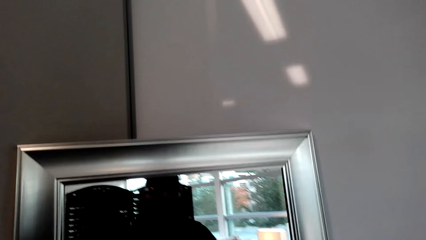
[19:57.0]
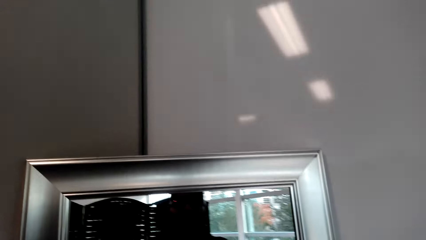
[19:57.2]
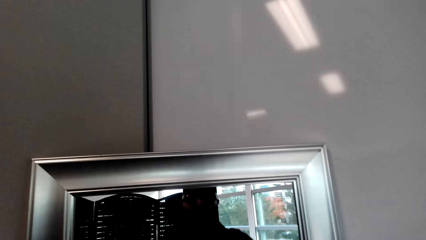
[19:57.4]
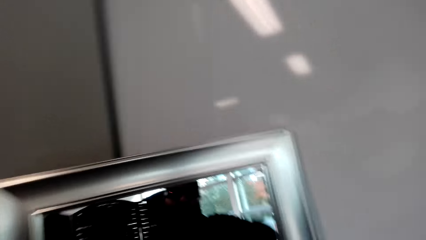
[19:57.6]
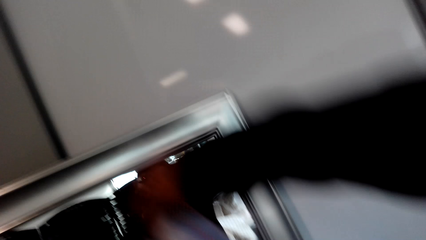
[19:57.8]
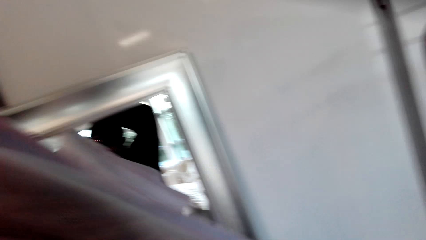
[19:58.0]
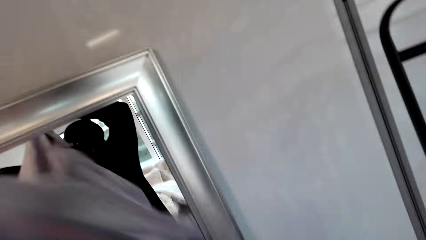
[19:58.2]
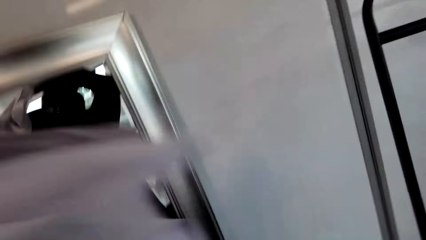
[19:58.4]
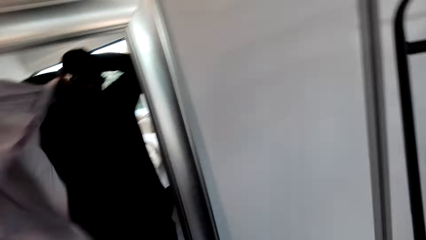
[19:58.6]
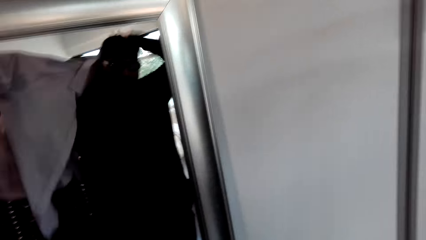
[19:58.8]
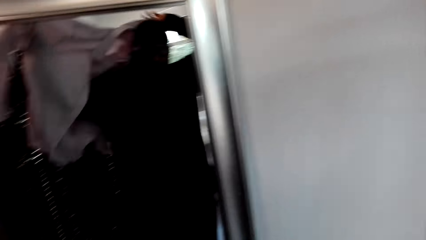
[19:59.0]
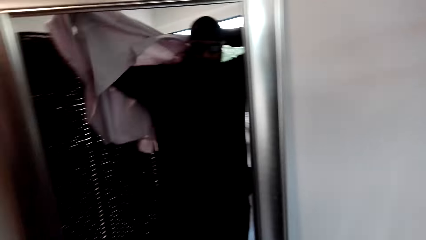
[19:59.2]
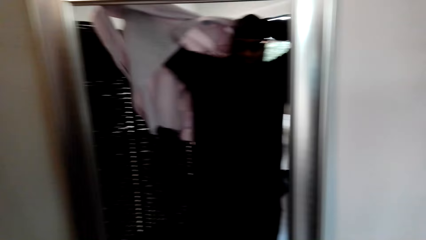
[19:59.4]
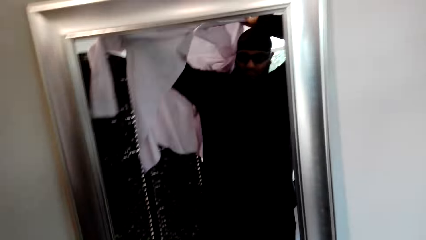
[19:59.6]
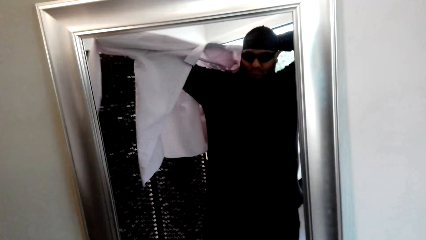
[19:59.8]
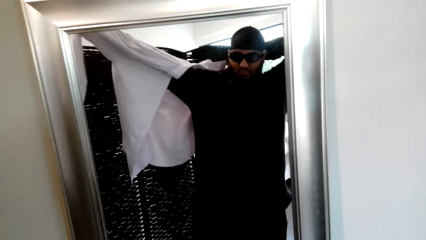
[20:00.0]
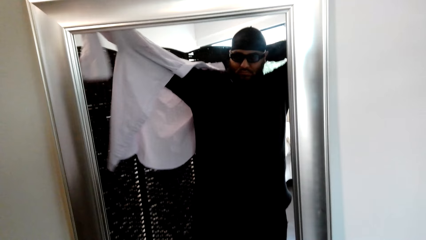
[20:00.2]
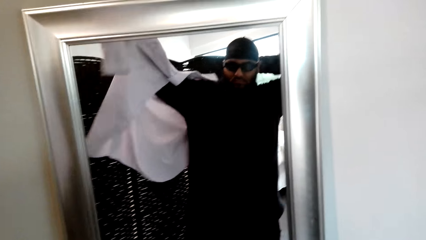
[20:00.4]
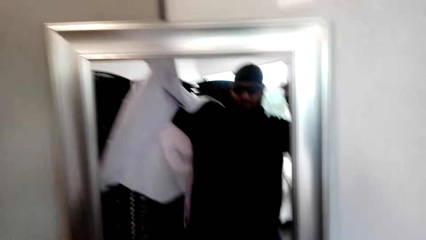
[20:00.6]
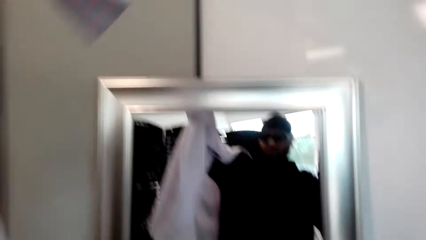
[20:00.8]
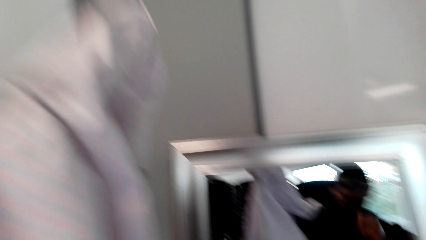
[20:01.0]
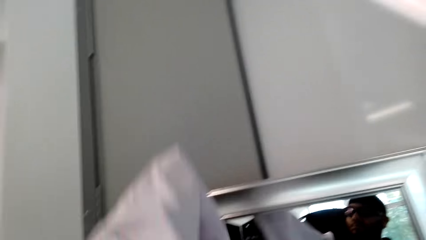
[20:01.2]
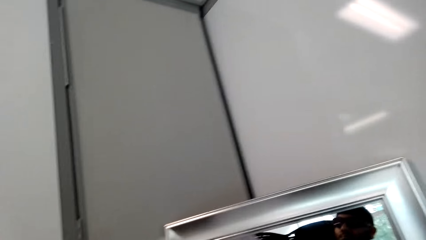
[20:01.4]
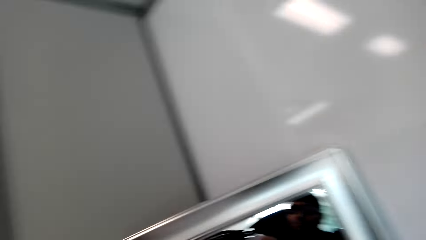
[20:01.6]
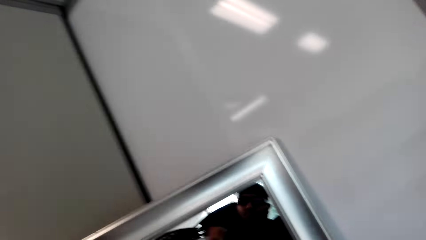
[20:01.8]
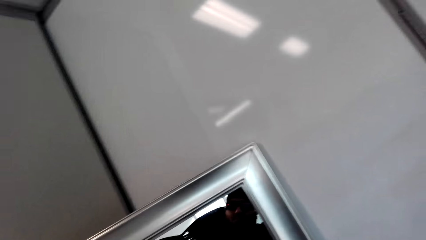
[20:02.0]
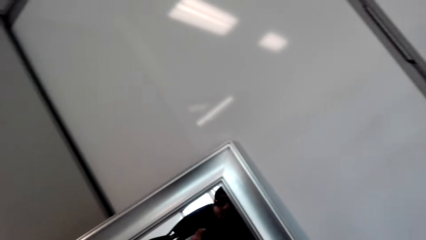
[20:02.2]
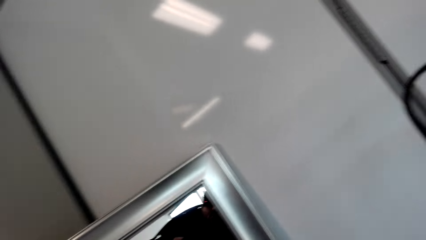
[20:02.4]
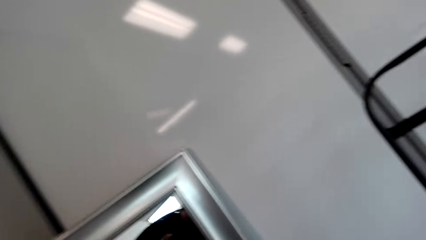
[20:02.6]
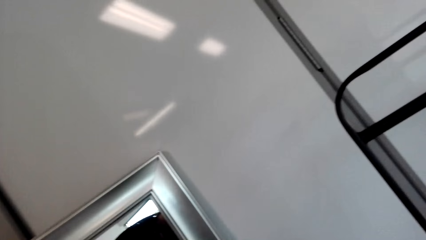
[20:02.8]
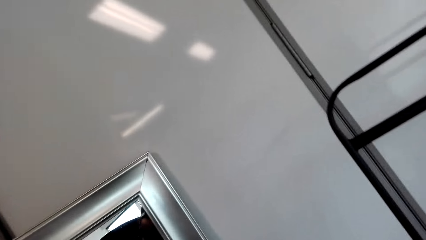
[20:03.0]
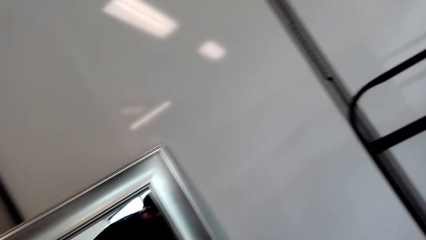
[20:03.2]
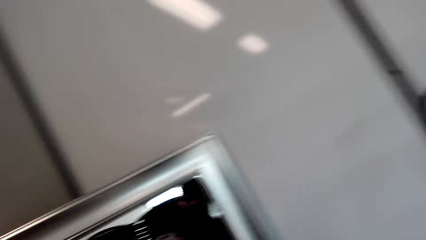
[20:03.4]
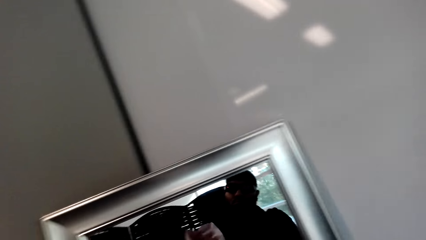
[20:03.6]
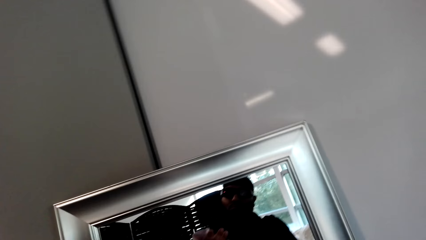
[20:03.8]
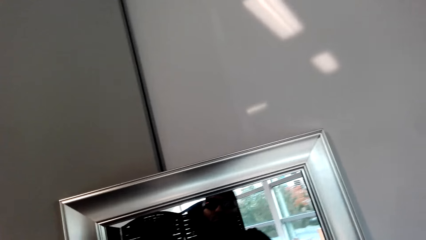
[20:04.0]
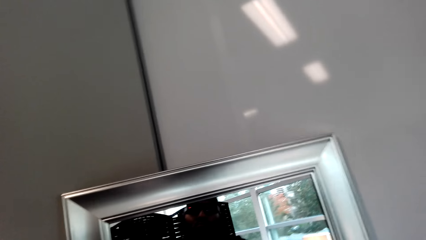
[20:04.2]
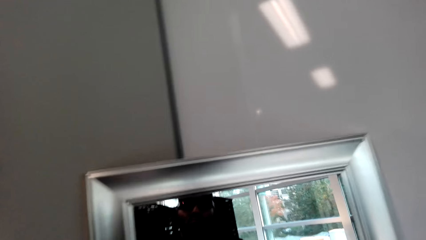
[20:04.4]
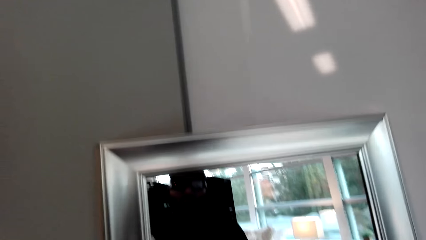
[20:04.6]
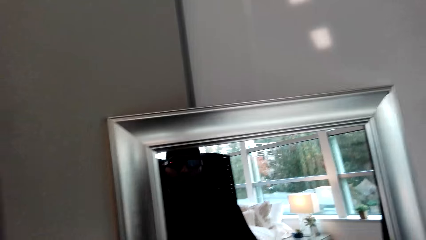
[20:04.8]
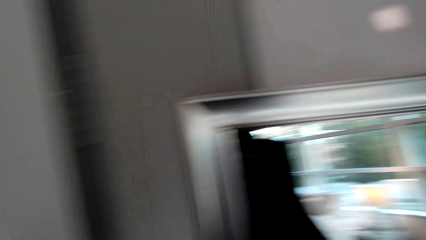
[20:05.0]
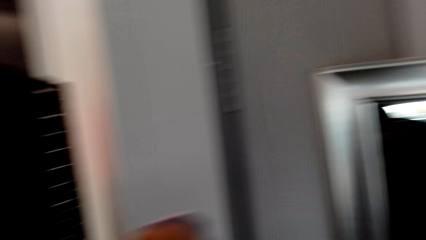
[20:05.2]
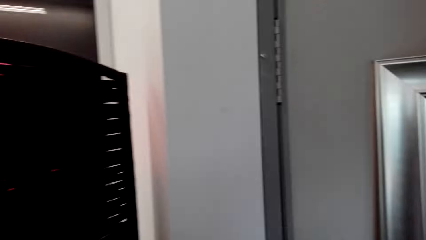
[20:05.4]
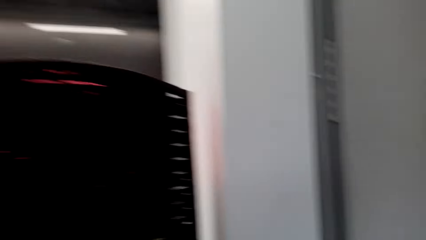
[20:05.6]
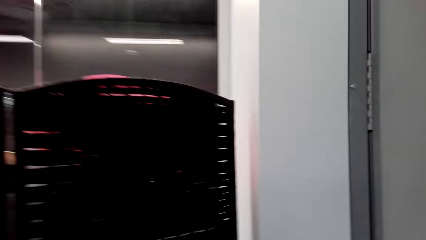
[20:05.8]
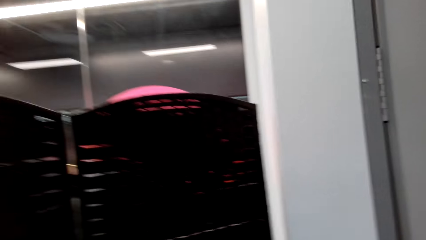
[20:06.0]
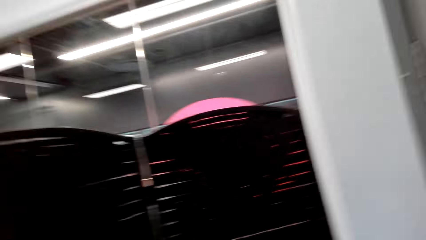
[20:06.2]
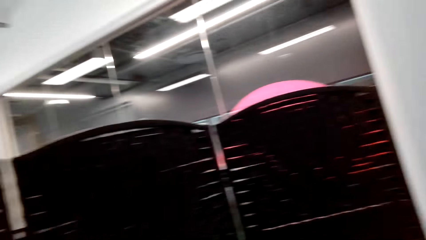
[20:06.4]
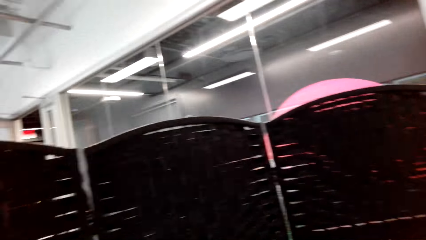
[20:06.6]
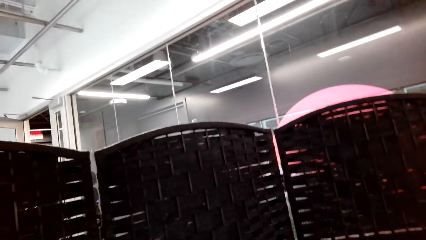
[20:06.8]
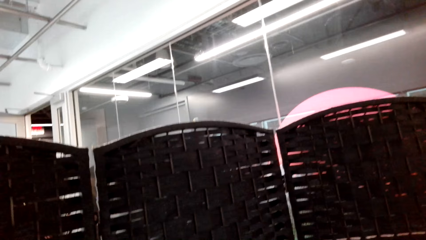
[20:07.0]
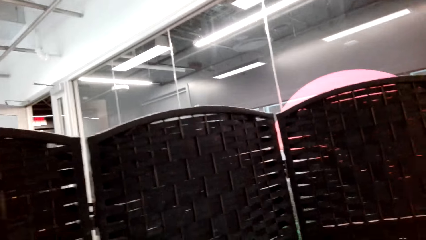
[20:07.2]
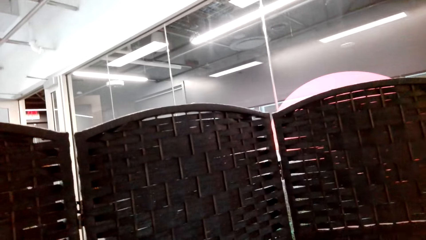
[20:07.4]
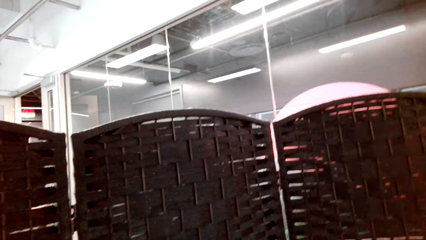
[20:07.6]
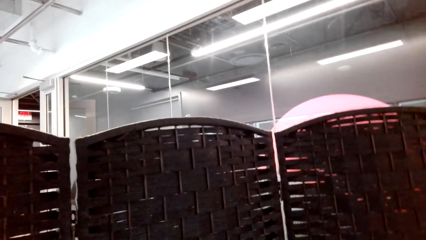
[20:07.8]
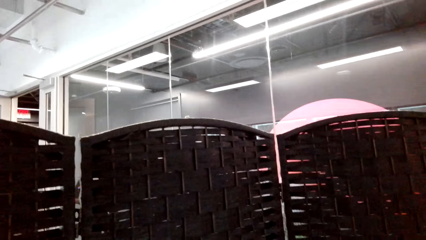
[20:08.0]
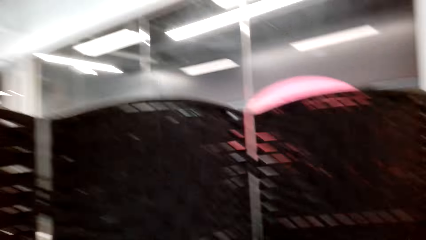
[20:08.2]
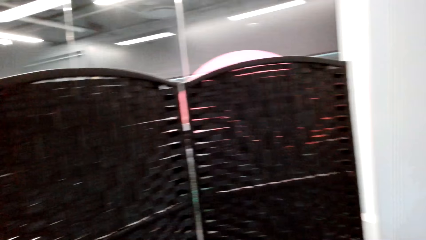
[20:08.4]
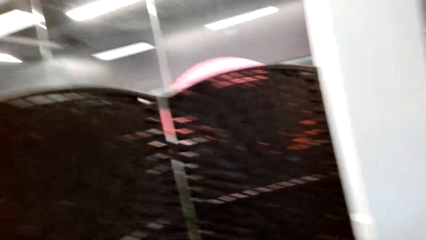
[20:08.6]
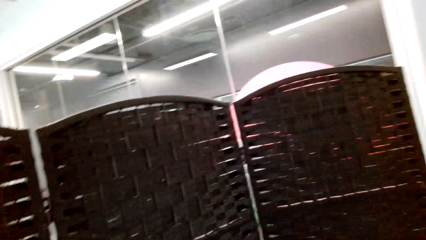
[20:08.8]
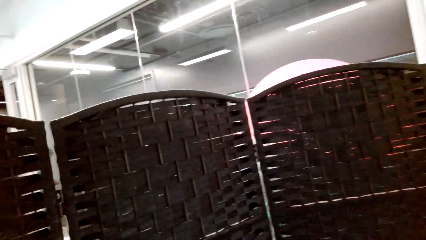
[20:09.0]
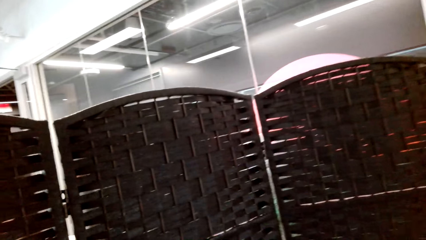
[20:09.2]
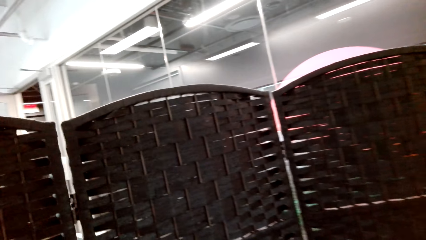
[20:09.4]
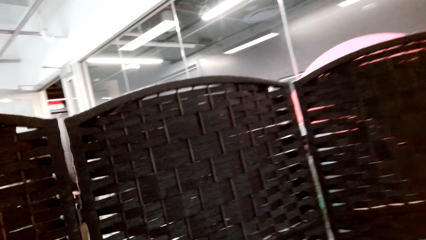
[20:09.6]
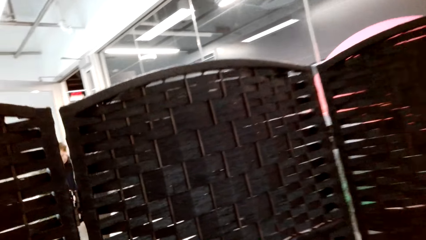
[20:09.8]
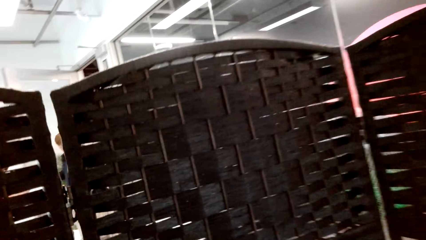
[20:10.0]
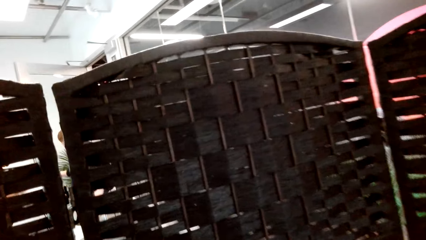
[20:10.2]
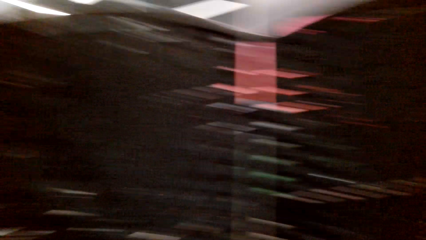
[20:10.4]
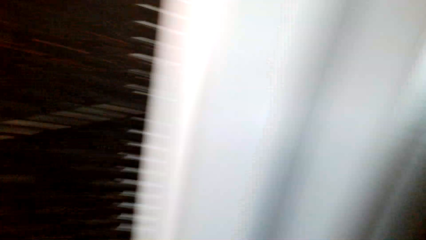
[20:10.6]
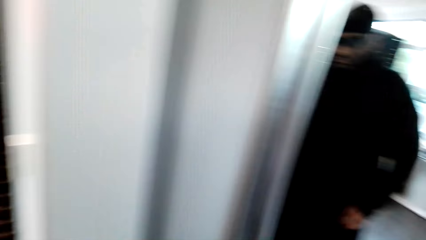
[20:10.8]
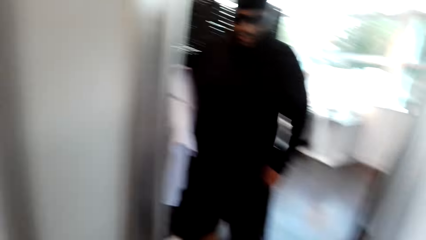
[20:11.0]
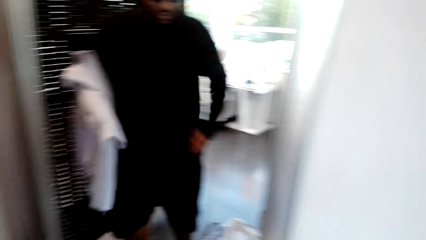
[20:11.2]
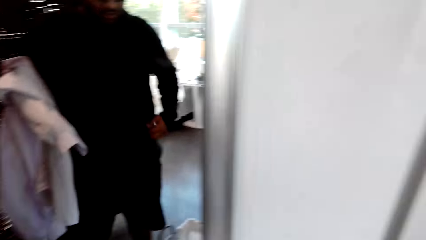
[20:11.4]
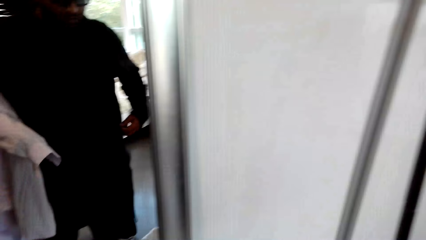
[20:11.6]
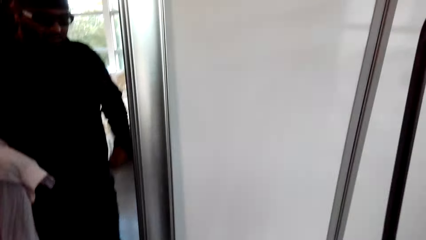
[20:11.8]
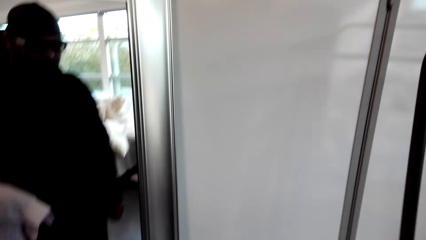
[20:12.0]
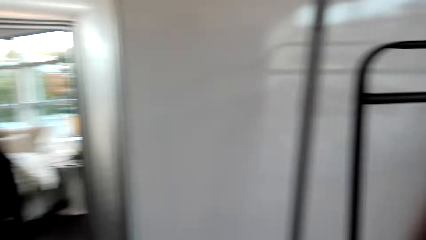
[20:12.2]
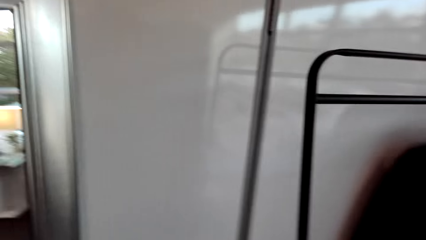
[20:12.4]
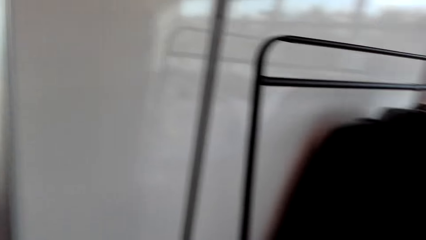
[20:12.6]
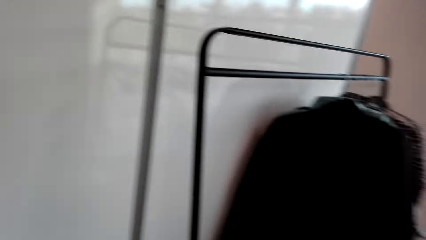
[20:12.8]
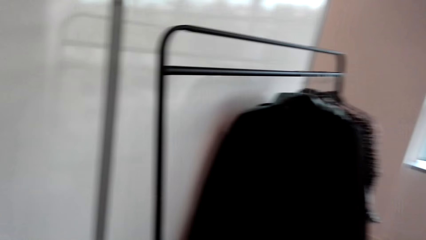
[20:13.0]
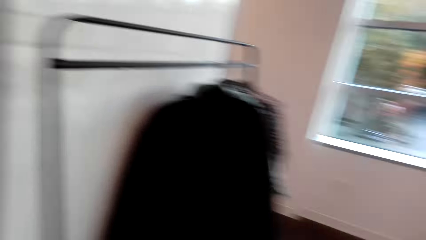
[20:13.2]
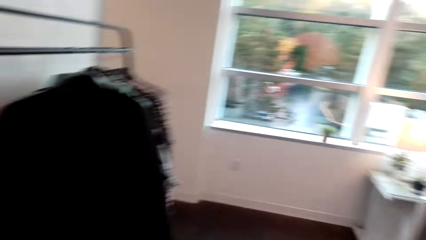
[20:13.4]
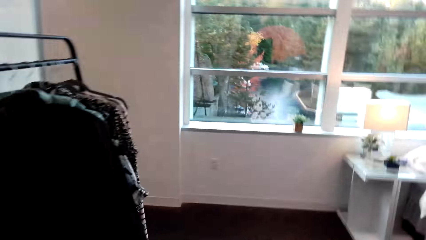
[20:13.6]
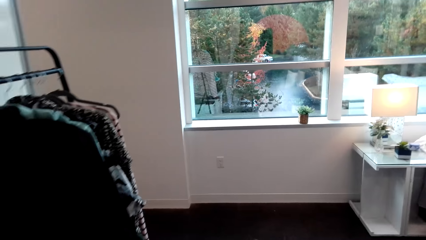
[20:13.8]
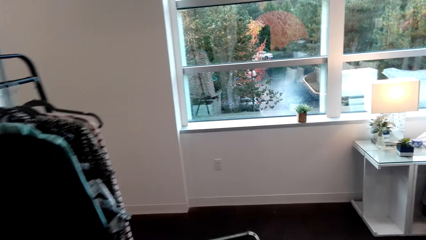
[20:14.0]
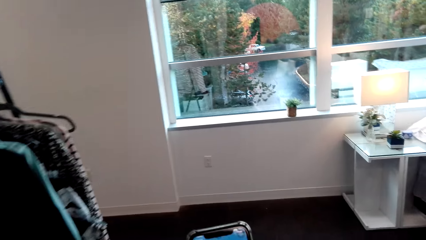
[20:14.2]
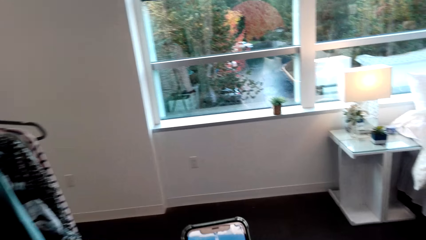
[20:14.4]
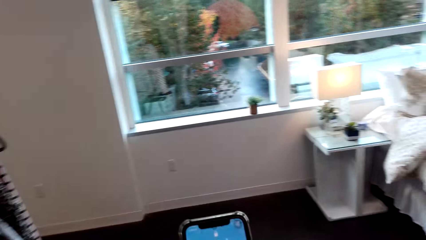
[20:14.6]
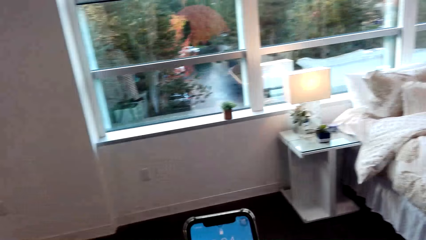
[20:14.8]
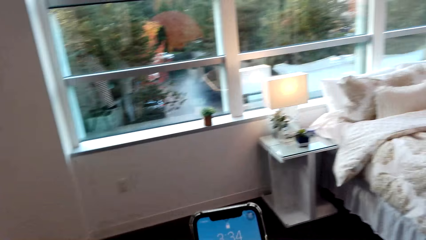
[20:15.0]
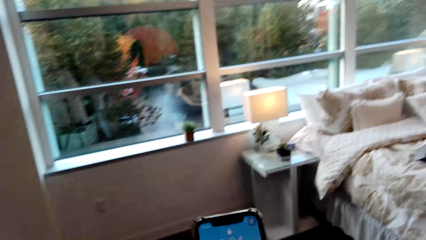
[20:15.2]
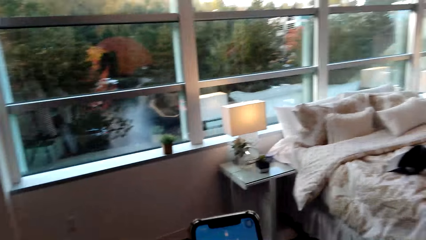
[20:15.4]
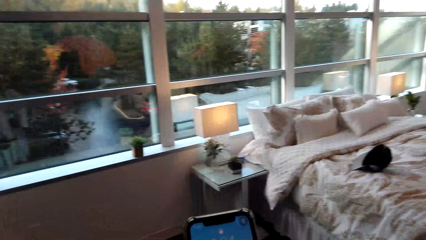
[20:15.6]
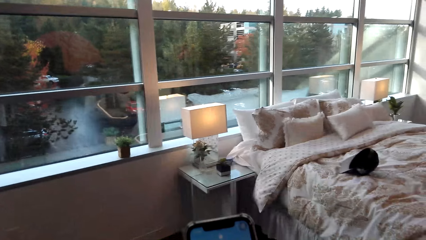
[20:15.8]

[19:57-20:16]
The camera wearer wears a garment. They look up to the ceiling. They look at the mirror. They look around. They look into the mirror. They look at the window. They use a phone. They walk in the room. They dial the phone.
